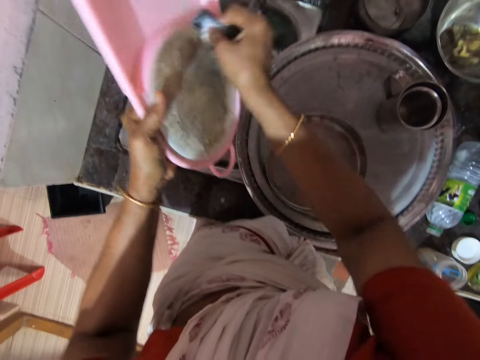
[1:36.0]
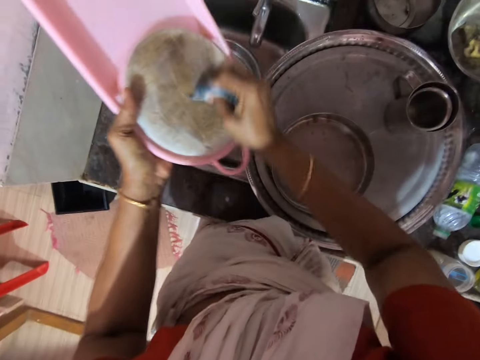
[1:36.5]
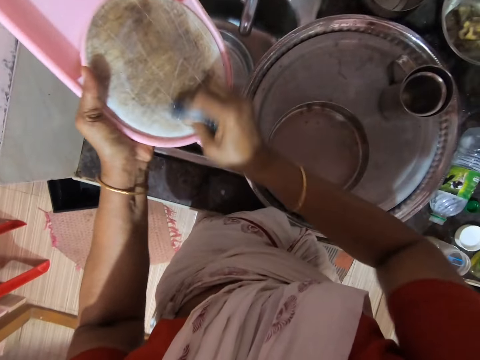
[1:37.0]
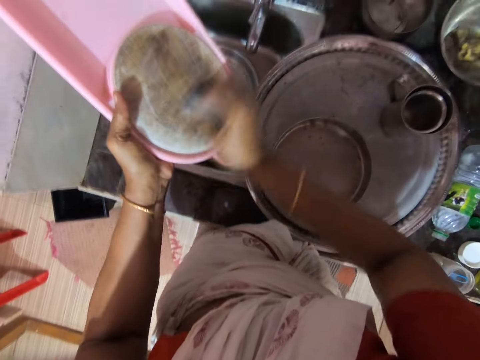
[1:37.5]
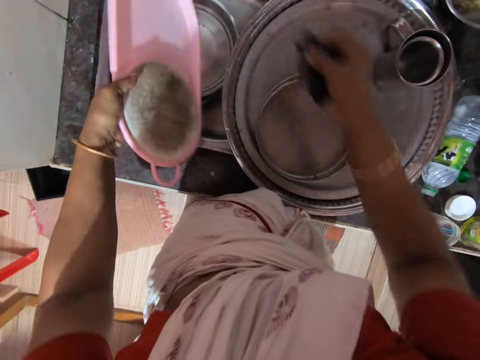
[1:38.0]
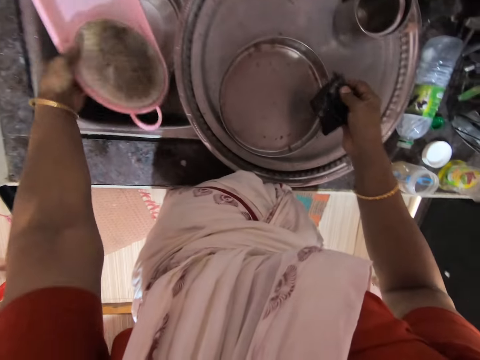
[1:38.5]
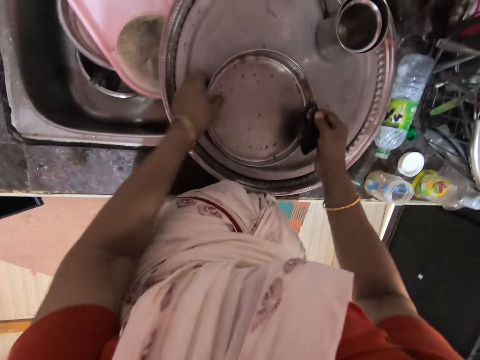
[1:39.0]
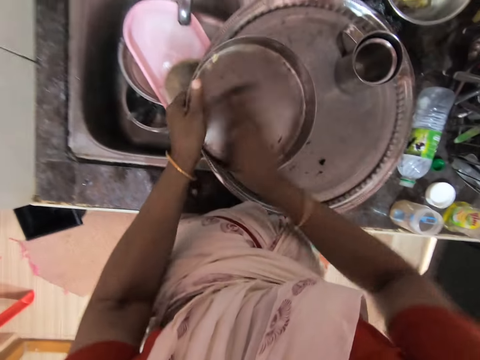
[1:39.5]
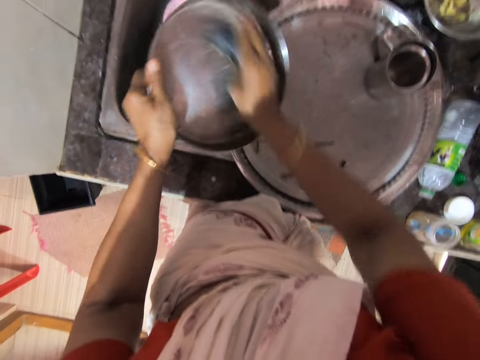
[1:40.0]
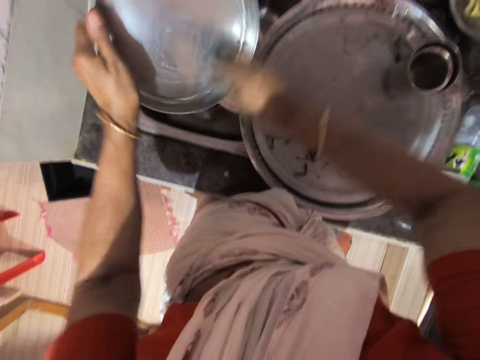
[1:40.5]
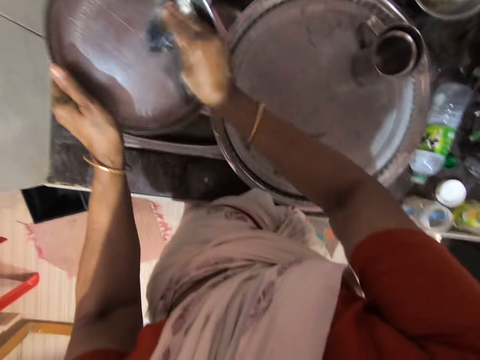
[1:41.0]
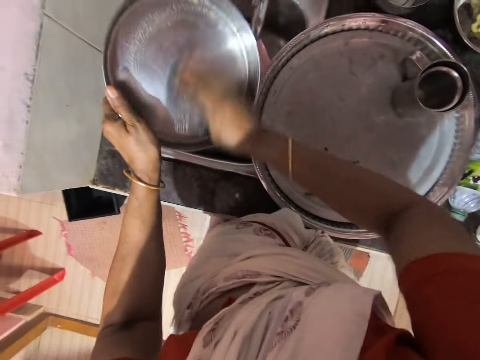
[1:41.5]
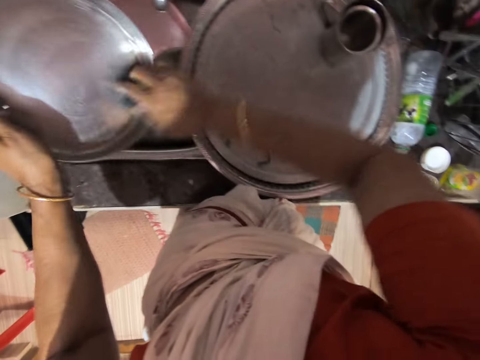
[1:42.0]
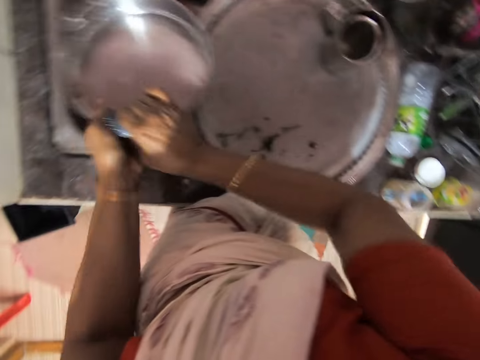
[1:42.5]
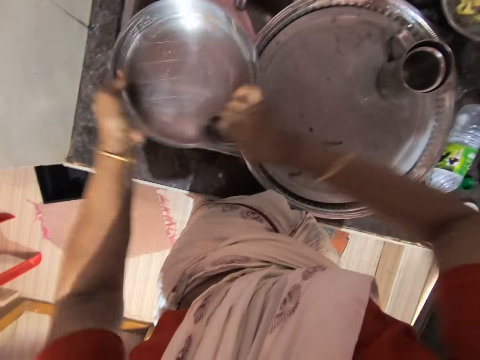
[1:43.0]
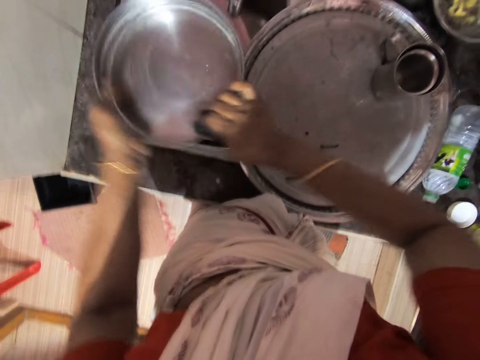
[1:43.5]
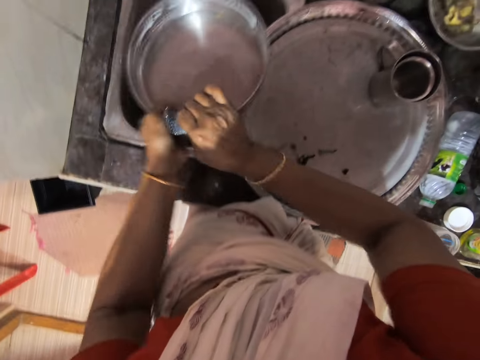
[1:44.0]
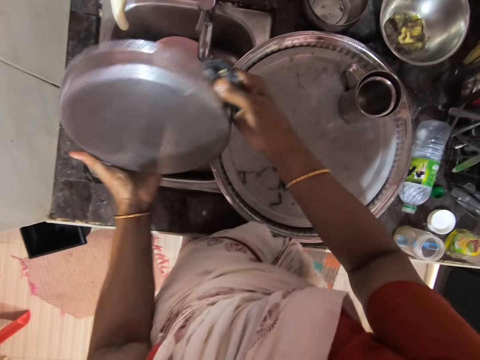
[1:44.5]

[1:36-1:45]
The camera wearer drops the chopping board into a sink. They pick up a dish or tray. They swirl a dish scrubber on the dish. They turn the tray.

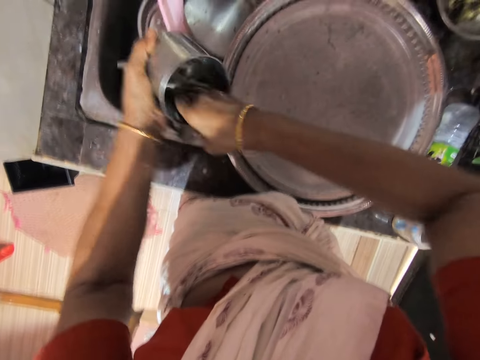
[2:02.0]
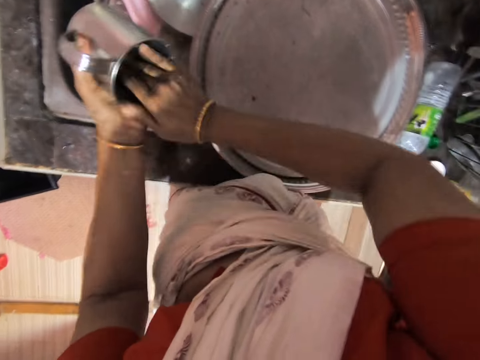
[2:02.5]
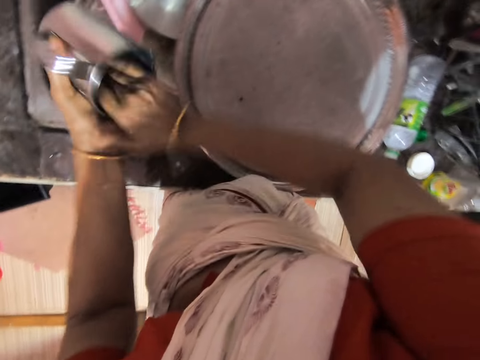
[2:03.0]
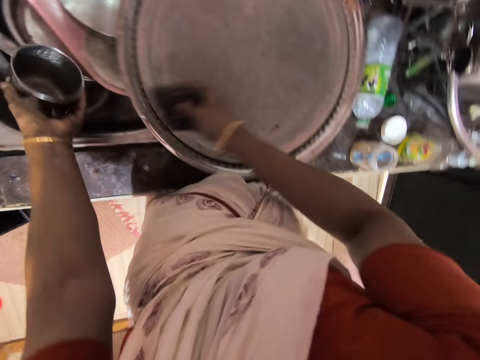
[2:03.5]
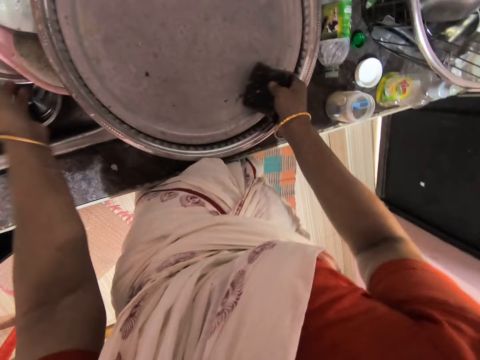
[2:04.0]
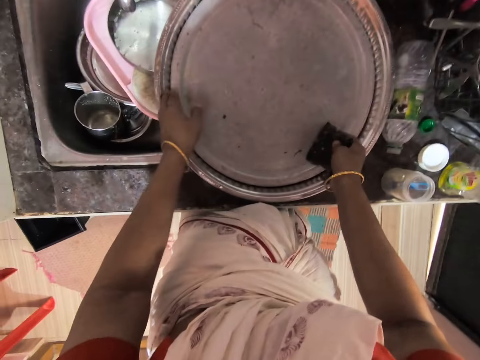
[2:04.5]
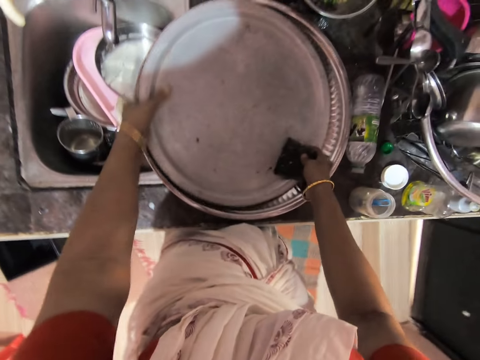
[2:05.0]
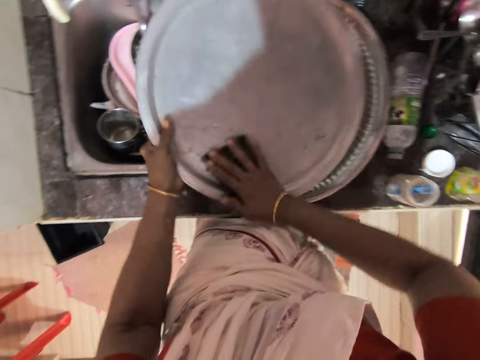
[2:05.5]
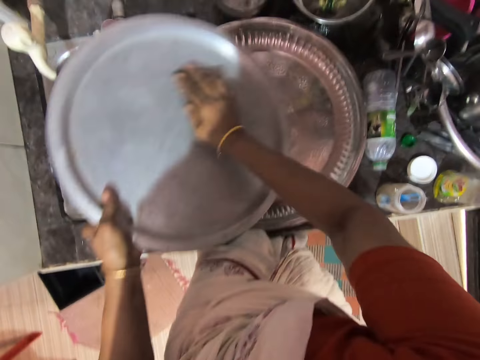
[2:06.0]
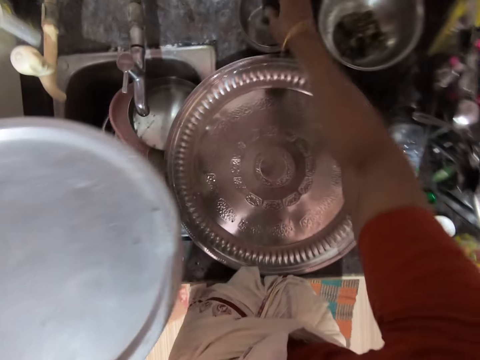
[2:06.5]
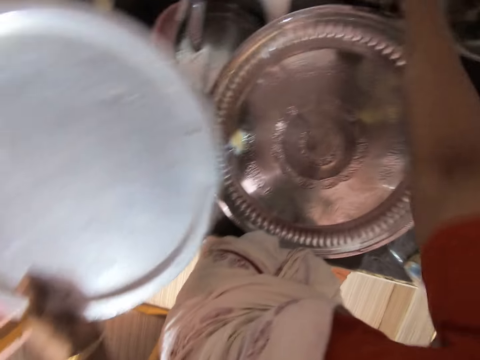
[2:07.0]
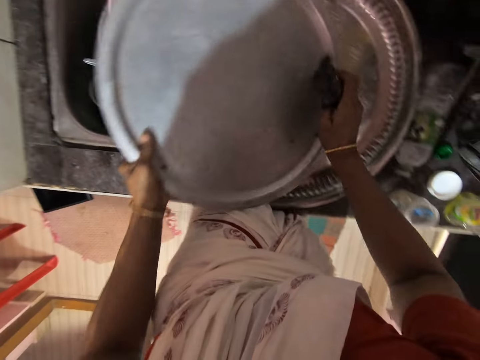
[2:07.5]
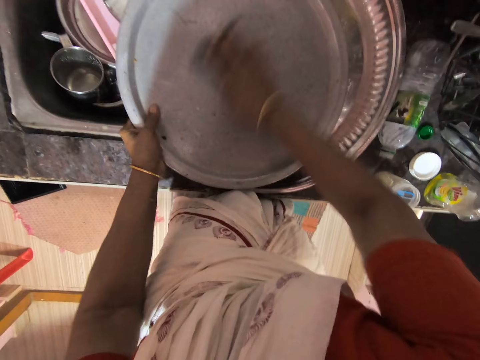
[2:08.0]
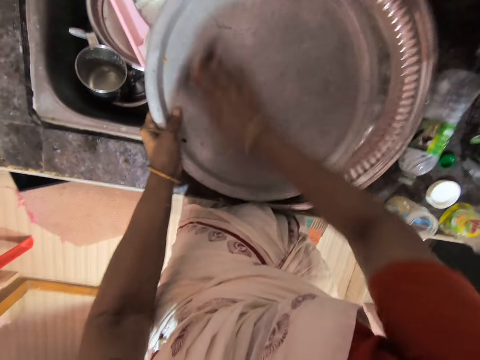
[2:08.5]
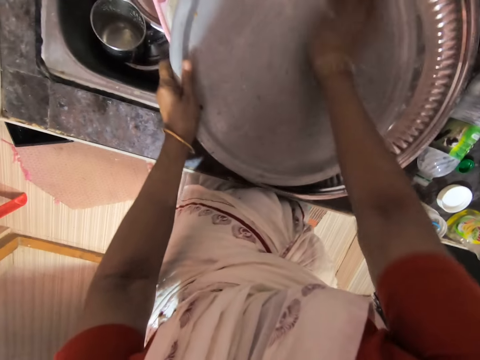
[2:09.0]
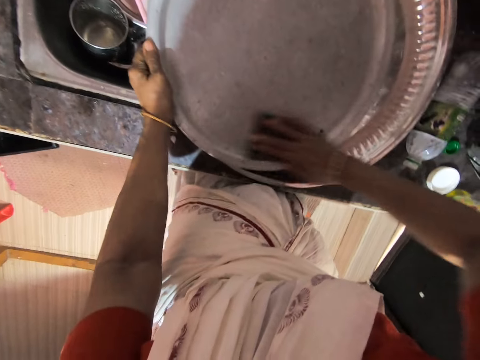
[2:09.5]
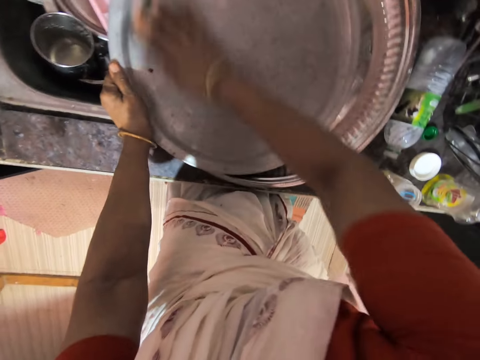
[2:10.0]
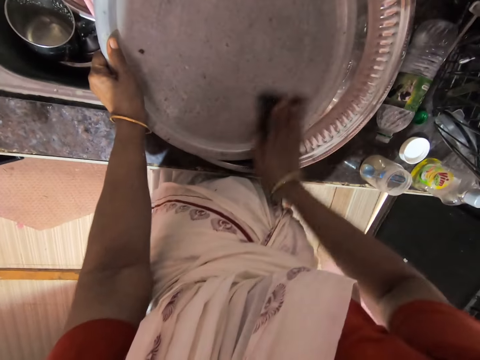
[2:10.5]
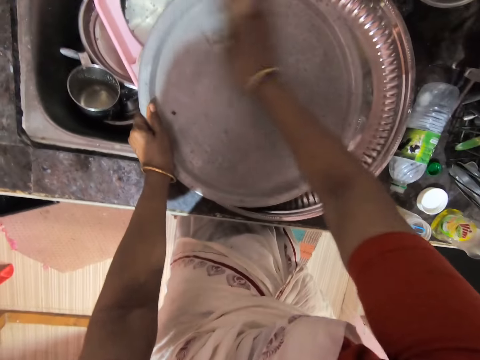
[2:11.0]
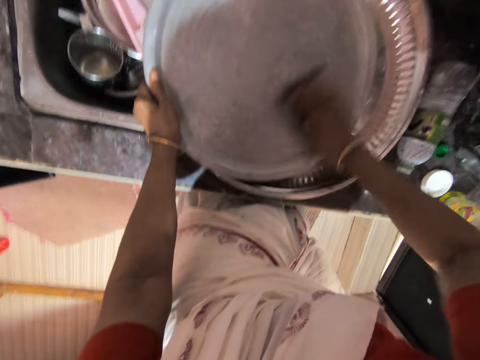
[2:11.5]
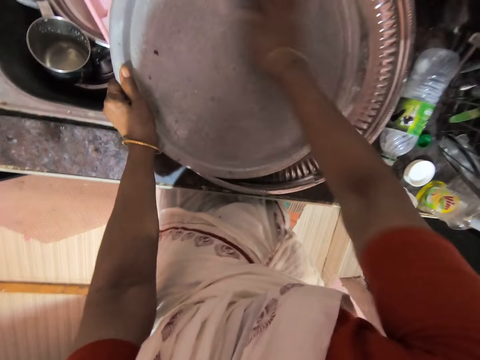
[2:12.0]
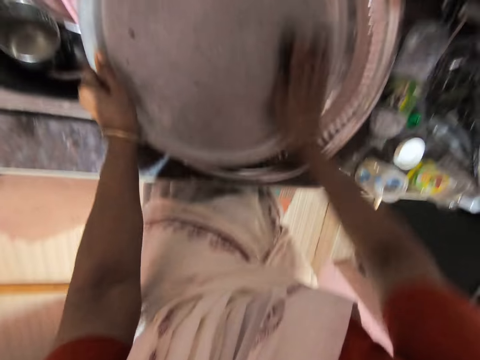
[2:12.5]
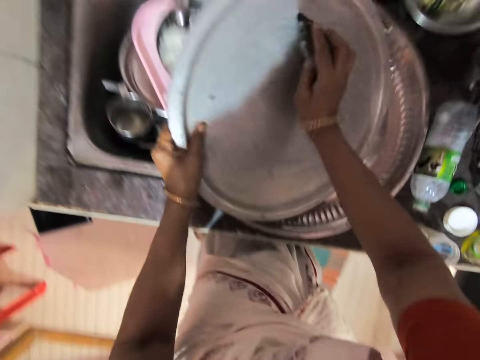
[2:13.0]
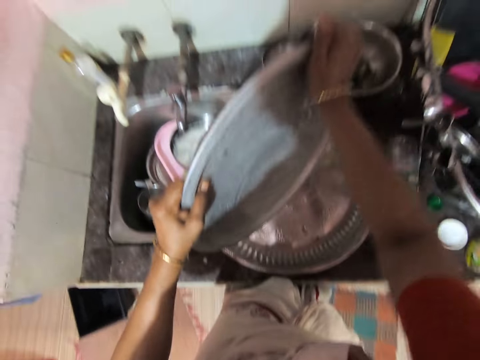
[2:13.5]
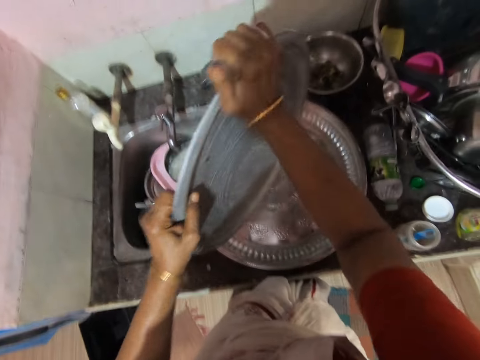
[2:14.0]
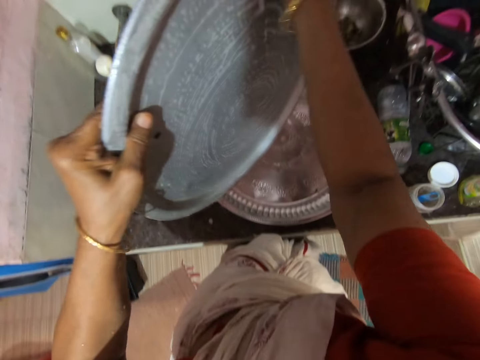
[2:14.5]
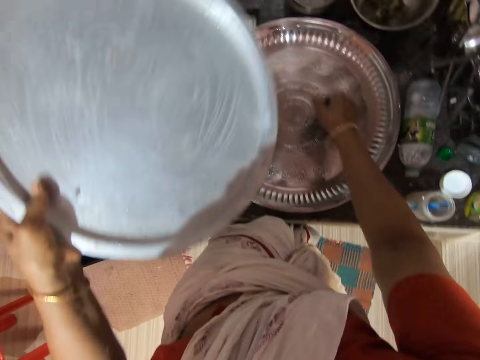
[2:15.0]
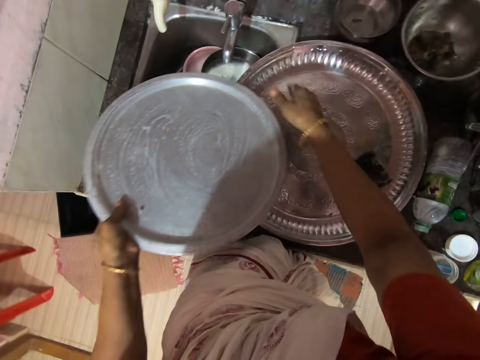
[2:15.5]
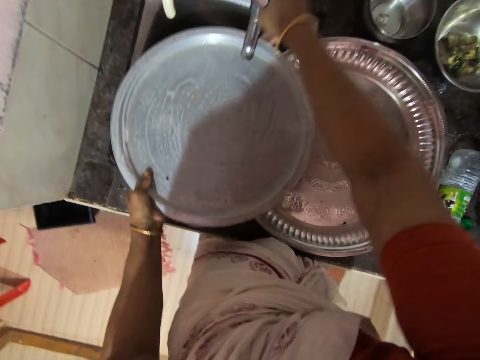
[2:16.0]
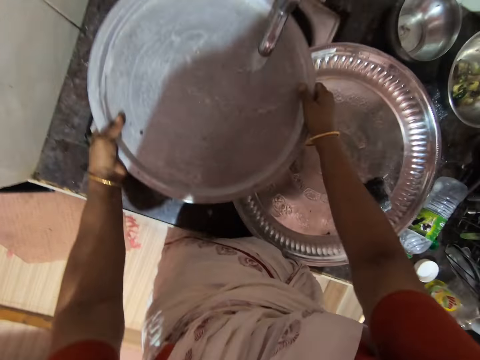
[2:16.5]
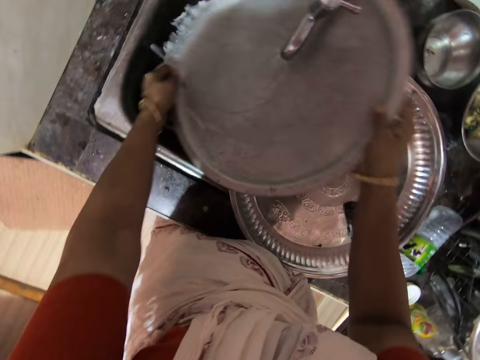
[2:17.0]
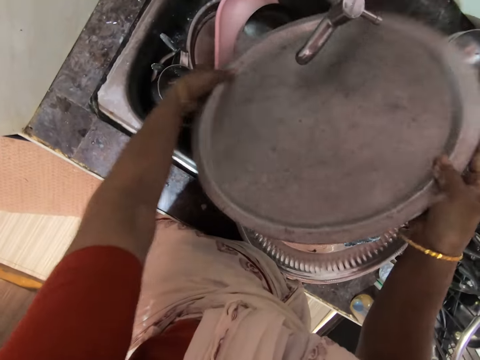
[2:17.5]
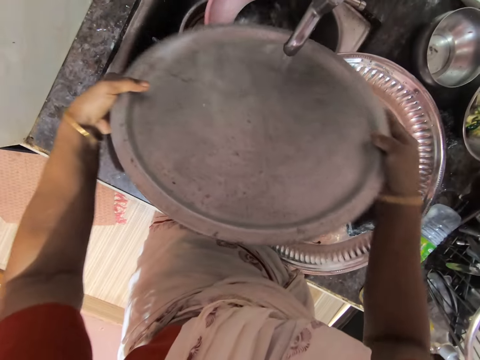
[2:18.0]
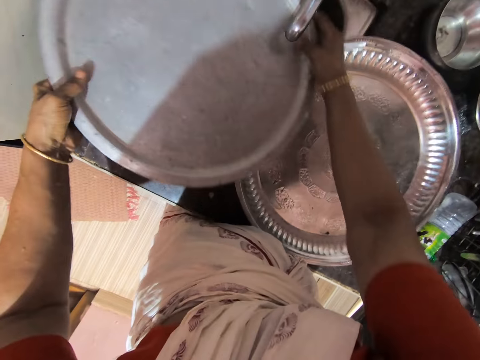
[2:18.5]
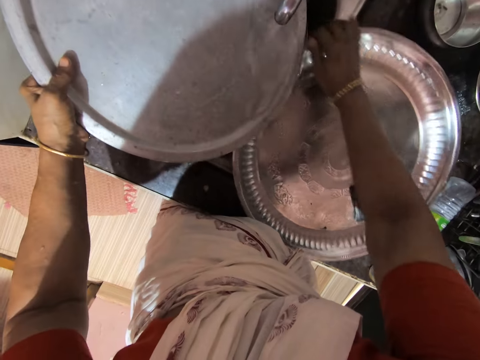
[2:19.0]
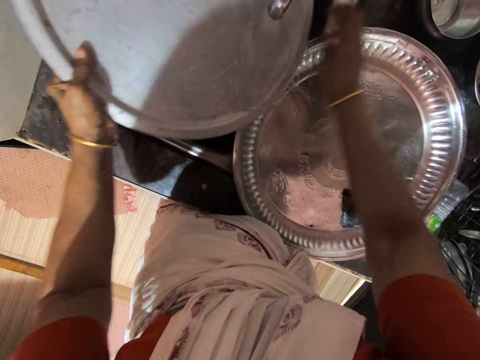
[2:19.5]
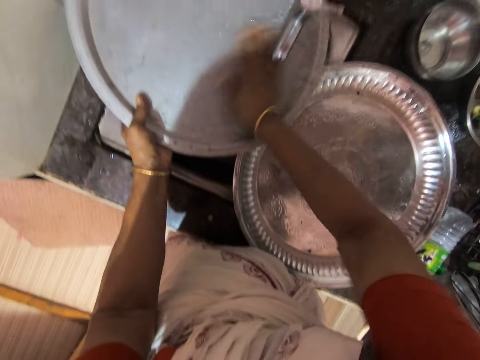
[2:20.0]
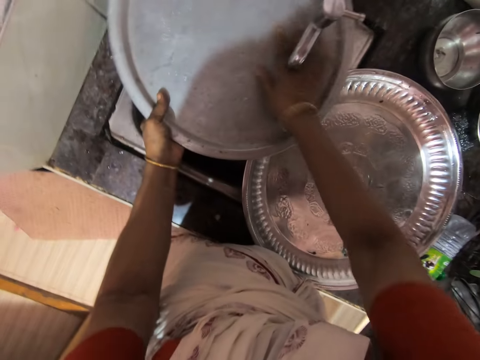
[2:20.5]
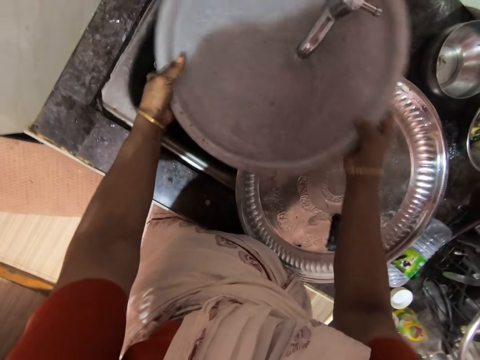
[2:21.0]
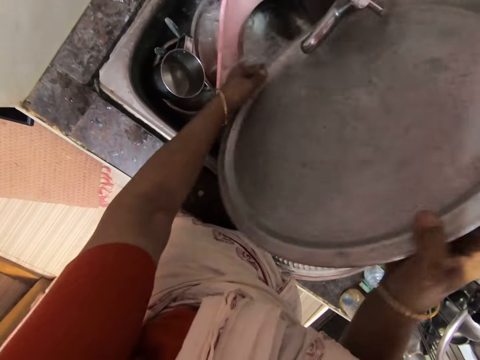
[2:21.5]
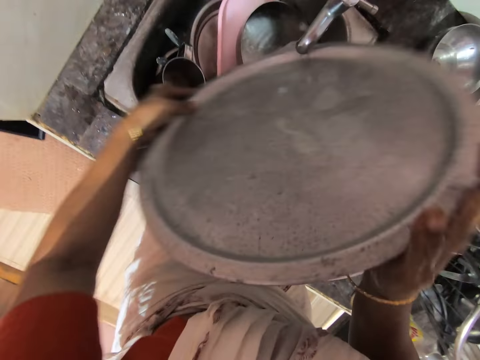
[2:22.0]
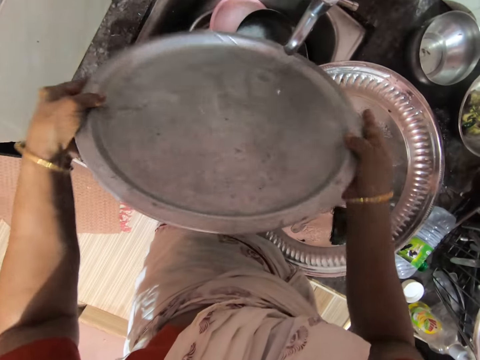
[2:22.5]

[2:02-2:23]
The camera wearer drops a cup into a sink. She picks up a lid from a tray. She scours a dish scrubber on the lid. She dips the dish scrubber into a soap dish. She swirls the dish scrubber on the lid. She places the dish scrubber on the tray. She turns on the faucet. She rinses the tray. She adjusts the lid through running water. She adjusts the tray atop a counter. She brushes her hand onto the lid. She rinses the lid through running water. She turns the tray.
